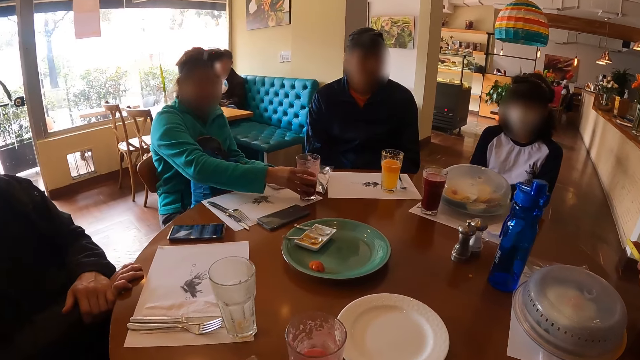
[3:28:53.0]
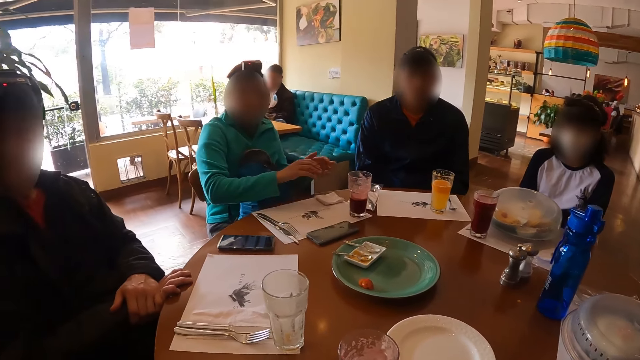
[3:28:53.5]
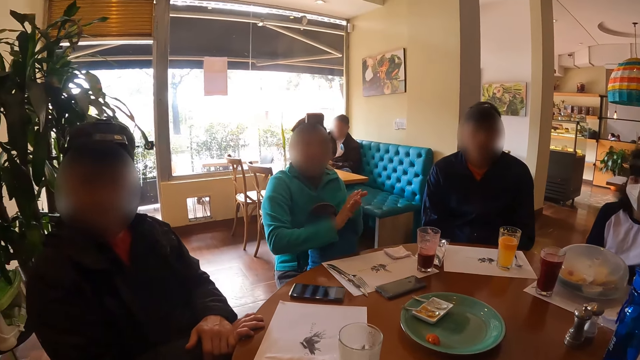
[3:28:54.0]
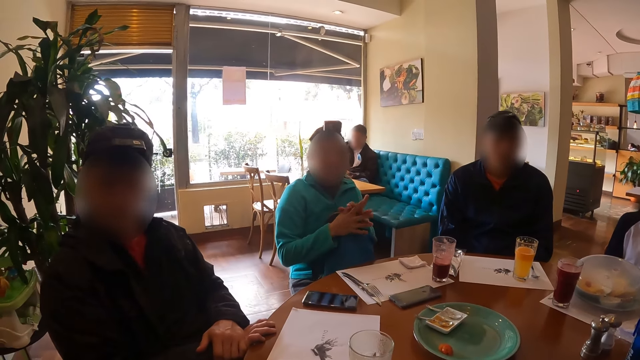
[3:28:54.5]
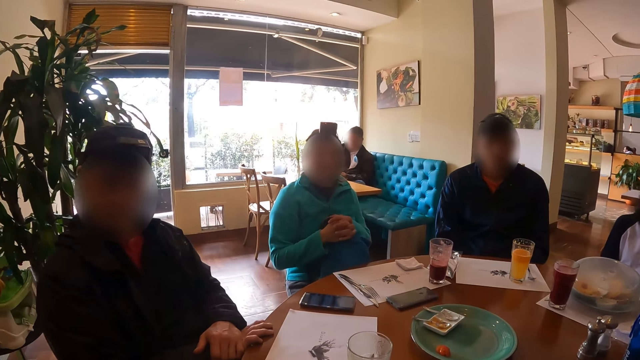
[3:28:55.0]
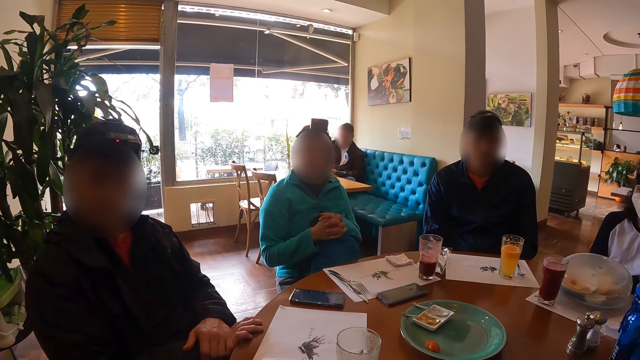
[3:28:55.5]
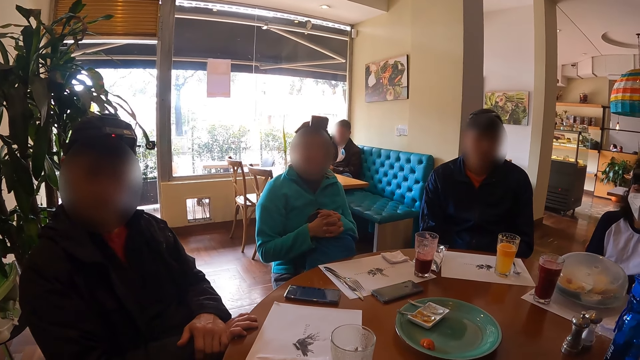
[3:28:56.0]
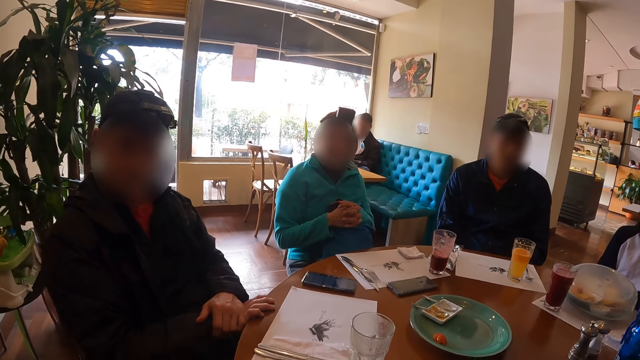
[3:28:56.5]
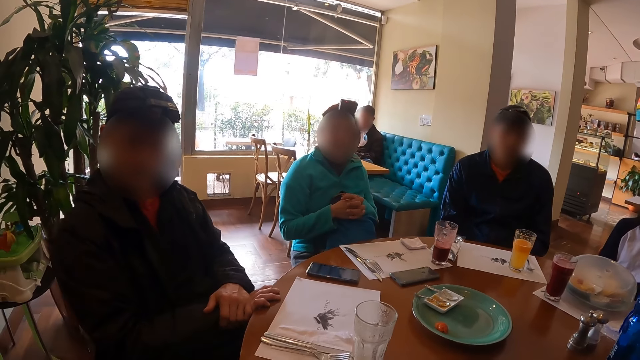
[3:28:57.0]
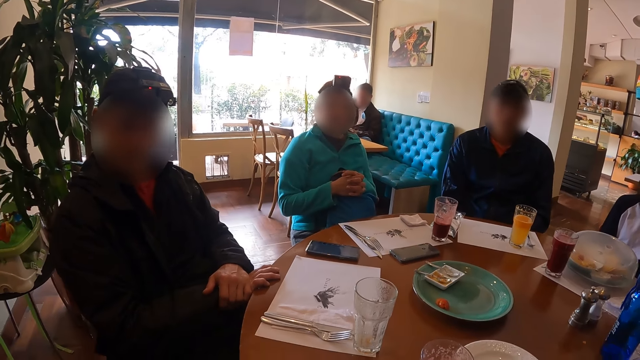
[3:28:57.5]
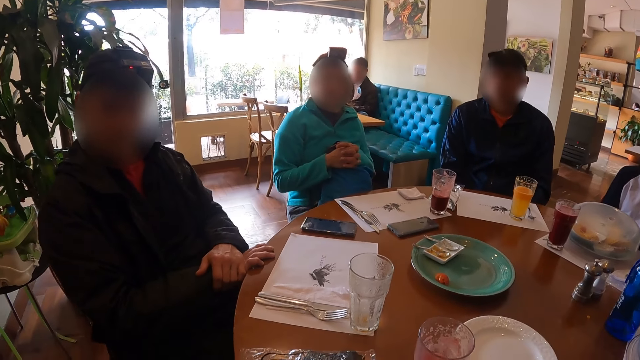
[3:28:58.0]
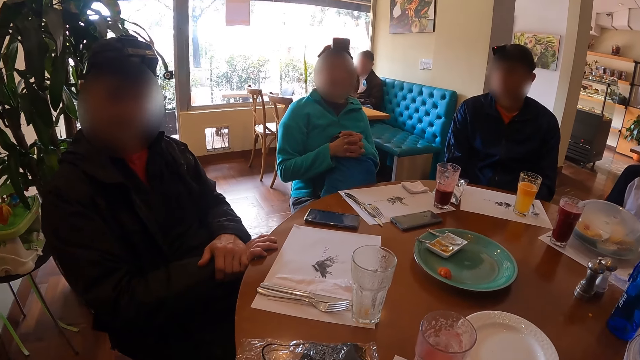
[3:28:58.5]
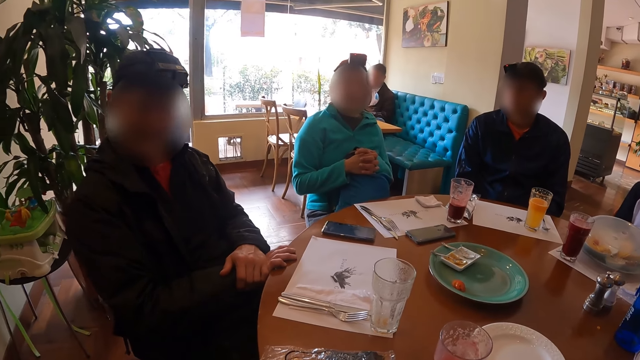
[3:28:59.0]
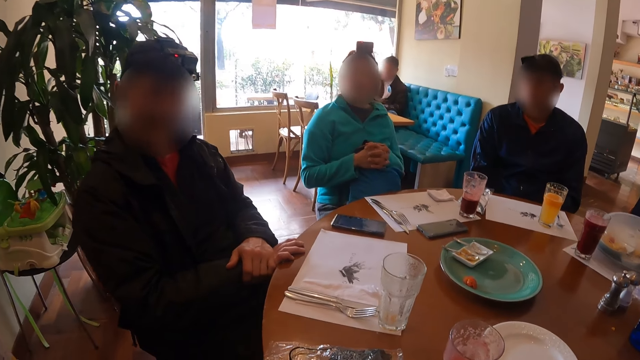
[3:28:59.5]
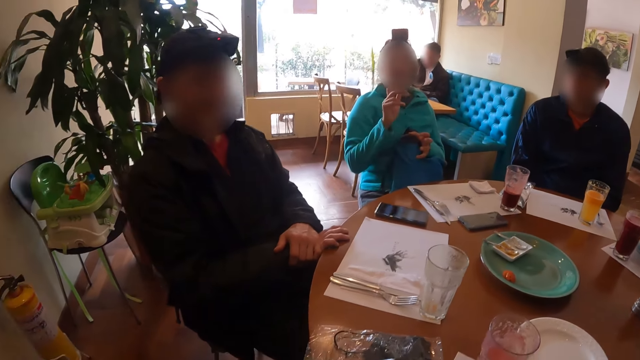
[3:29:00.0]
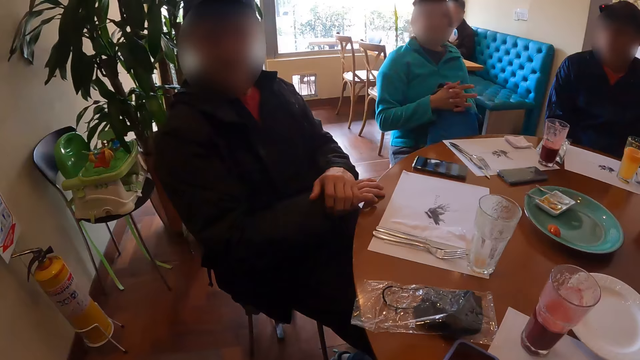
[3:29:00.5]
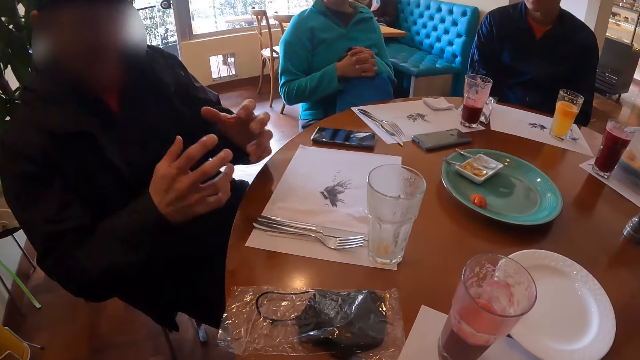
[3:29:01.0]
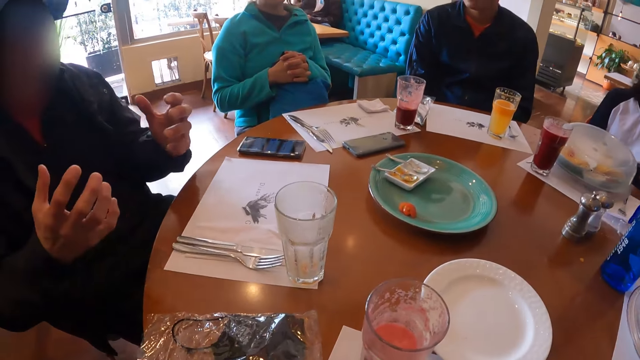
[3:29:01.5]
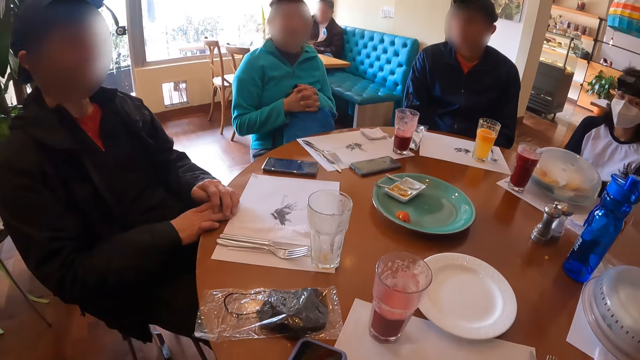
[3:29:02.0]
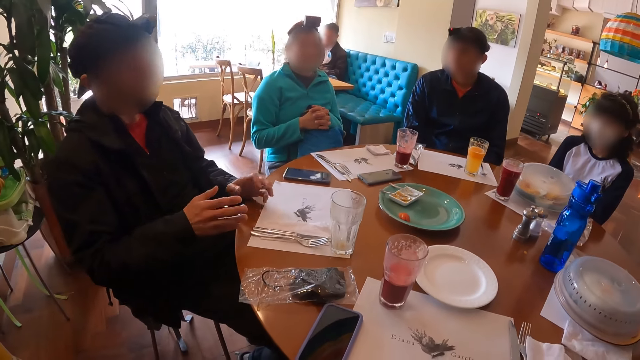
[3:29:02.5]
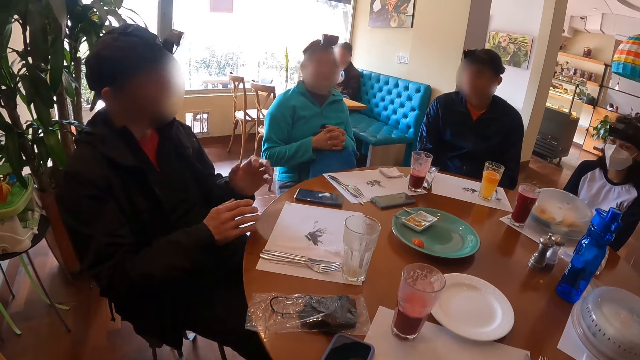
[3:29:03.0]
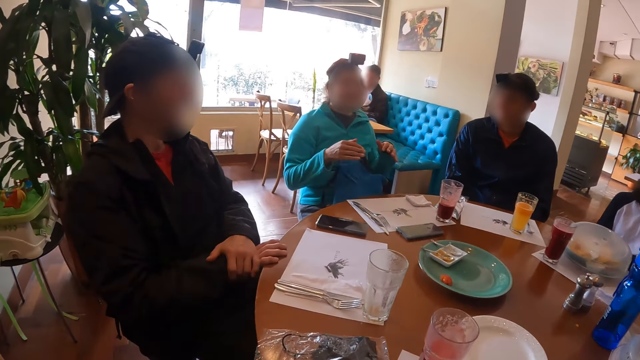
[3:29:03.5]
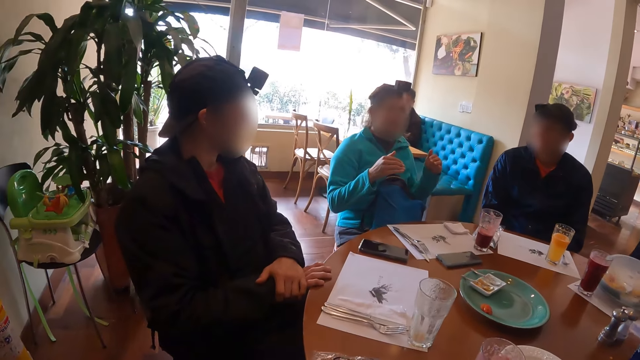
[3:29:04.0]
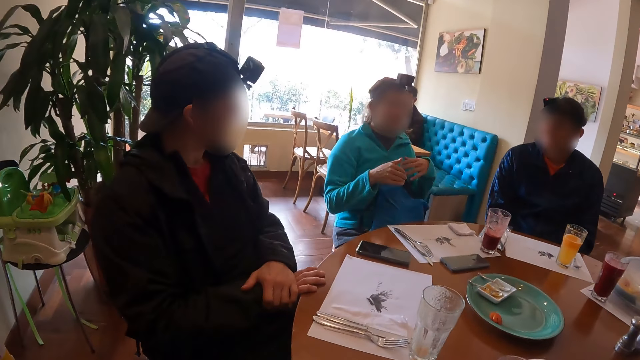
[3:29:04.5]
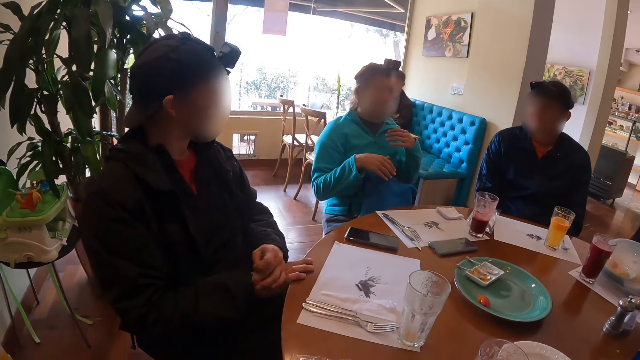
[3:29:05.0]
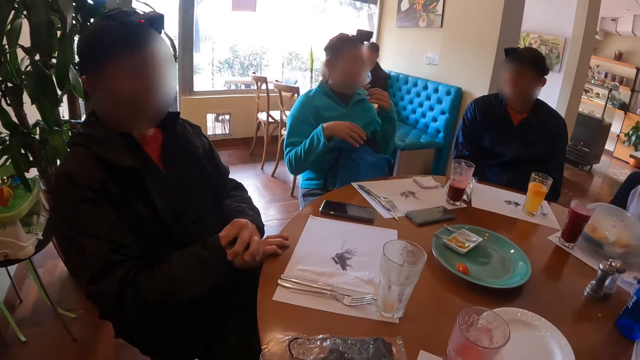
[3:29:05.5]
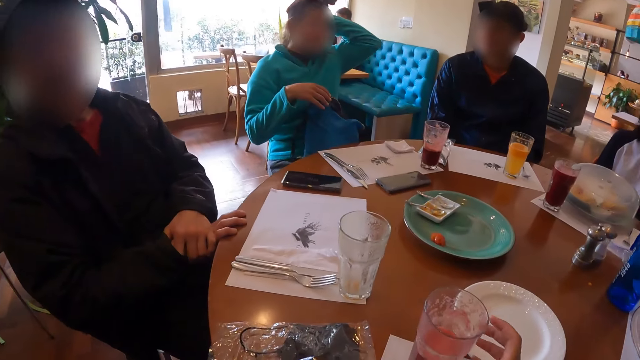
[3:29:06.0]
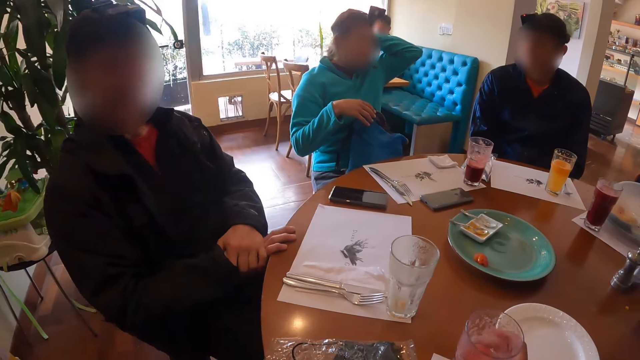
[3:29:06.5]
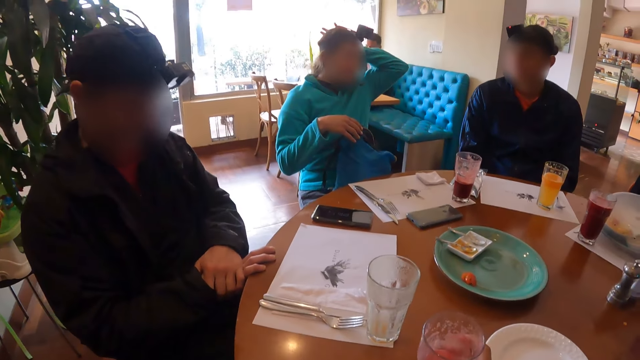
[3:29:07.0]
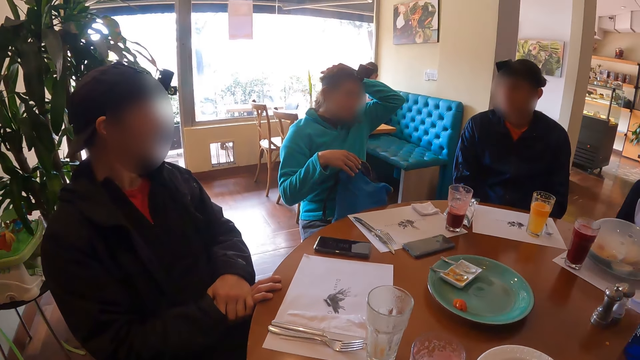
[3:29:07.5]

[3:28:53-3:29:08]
A person holds the drink on the table. A woman rubs both hands together. The camera wearer and the persons speak to each other. The woman gesticulates with her right hand. A man gesticulates with his body. The man places both hands on the table, gesticulates with both hands, and places both hands on the table. The woman gesticulates with both hands. The woman touches her head with her left hand. The camera wearer moves the glass cup of smoothie on the table with his left hand.

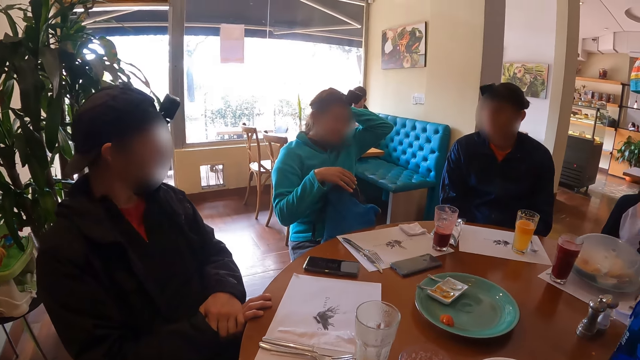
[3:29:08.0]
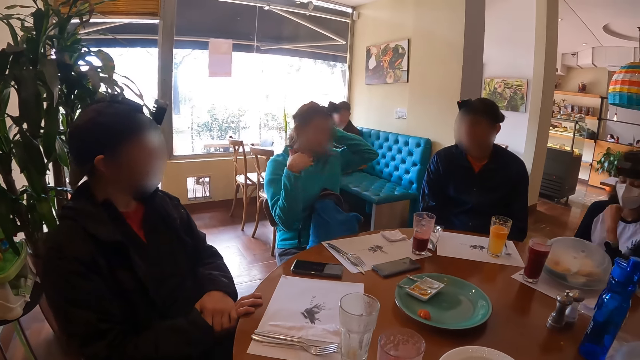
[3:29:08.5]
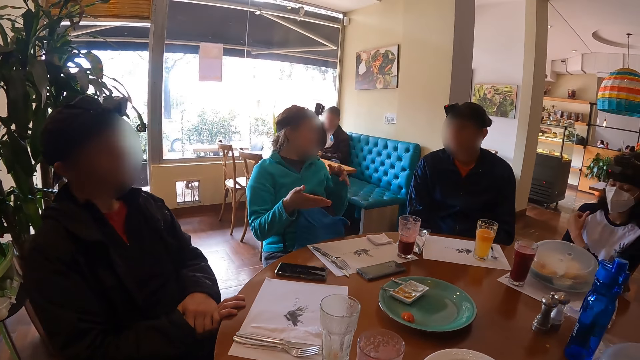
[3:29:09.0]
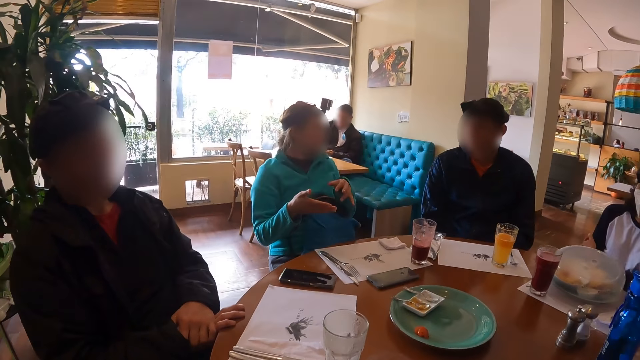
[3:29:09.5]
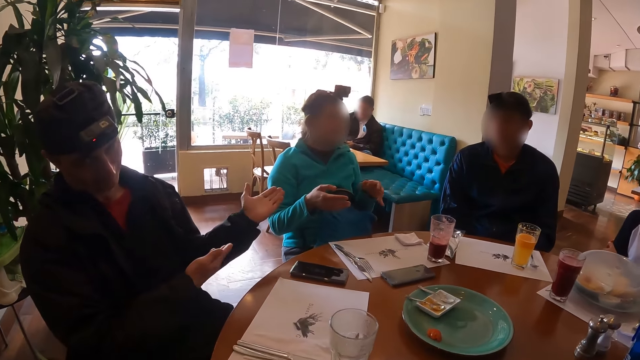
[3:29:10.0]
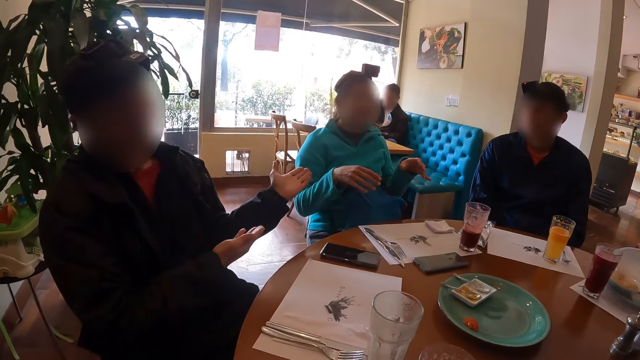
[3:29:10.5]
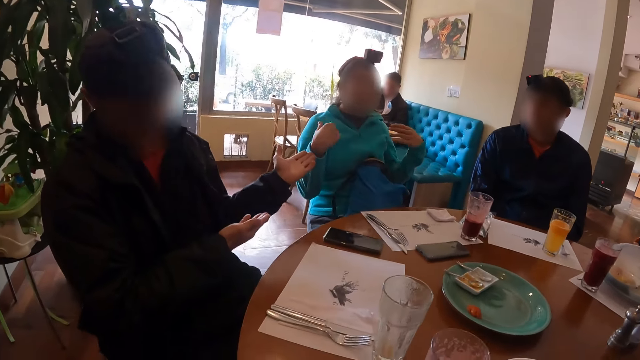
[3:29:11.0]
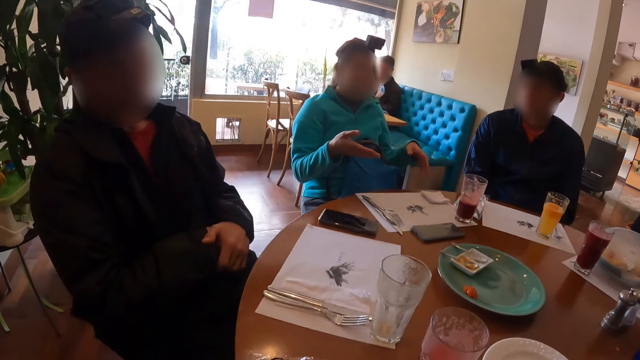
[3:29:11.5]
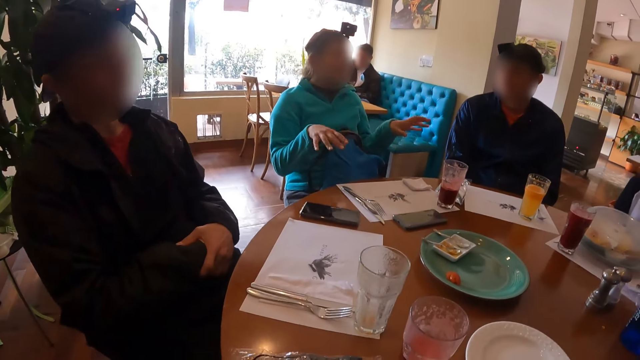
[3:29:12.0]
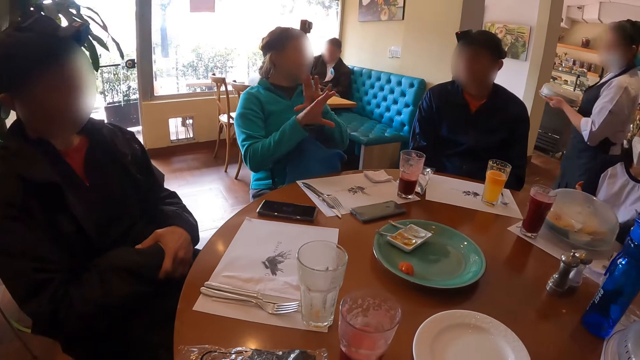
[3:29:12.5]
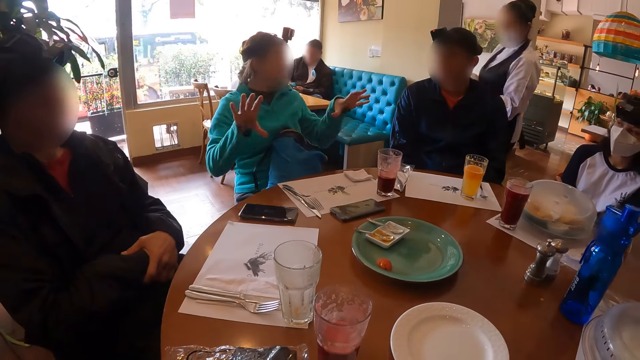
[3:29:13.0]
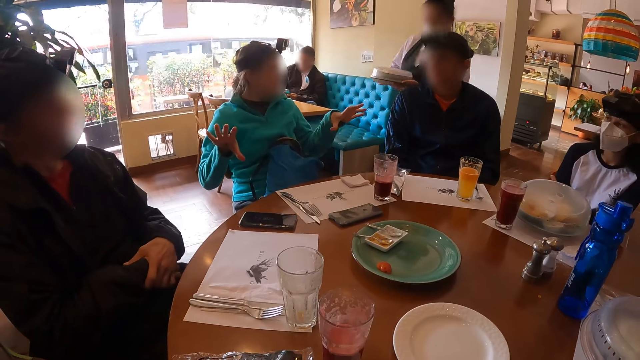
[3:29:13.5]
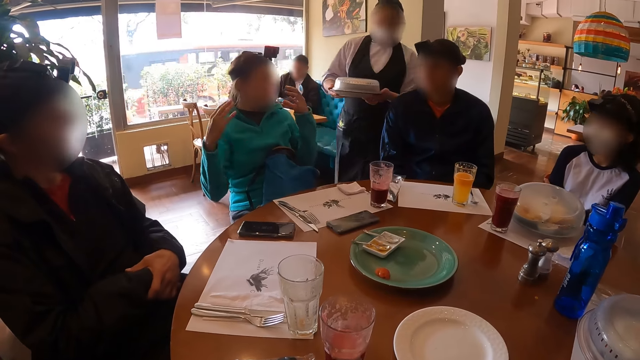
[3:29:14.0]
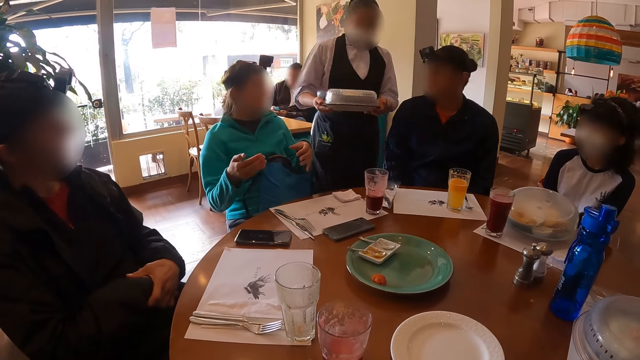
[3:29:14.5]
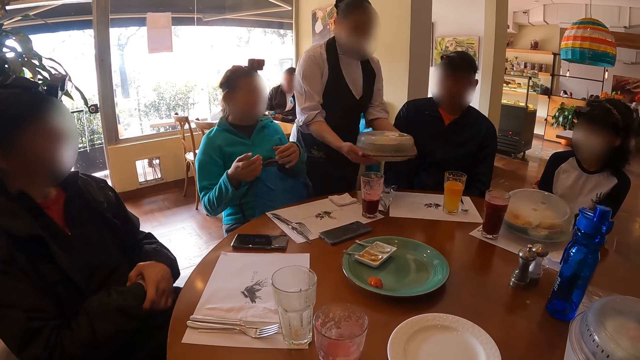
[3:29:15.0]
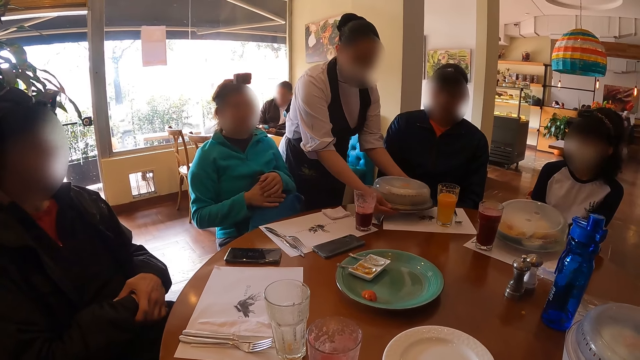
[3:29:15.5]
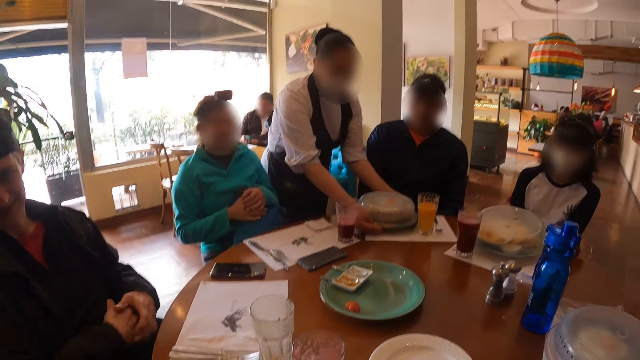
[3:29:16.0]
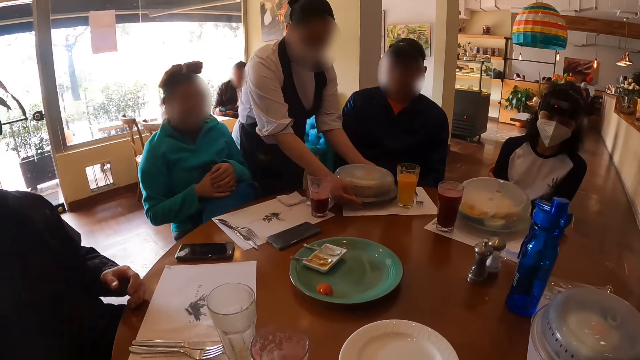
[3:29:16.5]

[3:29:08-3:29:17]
A woman gesticulates with both hands. A man gesticulates with both hands. A waiter walks on the floor. The waiter drops a covered plate of omelet on the table with both hands.
